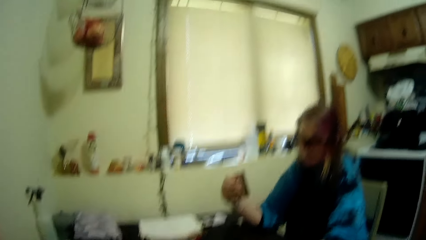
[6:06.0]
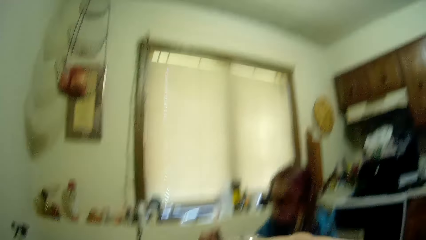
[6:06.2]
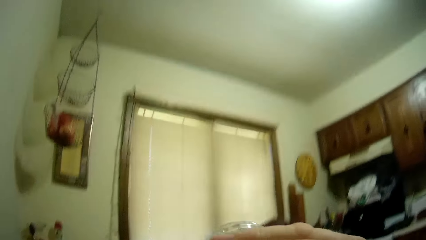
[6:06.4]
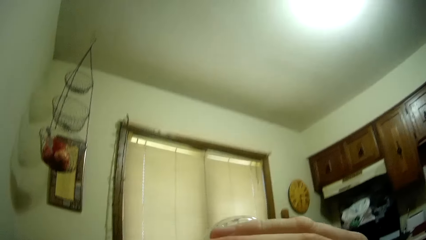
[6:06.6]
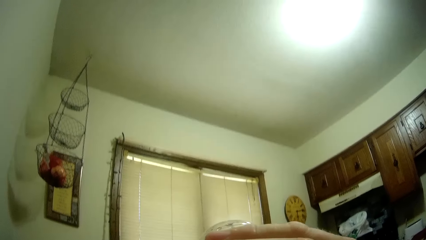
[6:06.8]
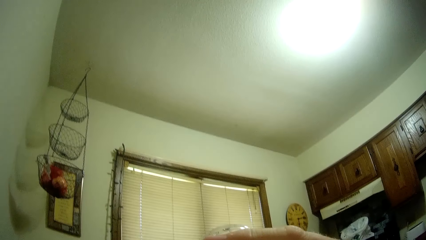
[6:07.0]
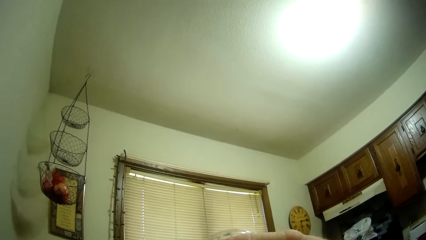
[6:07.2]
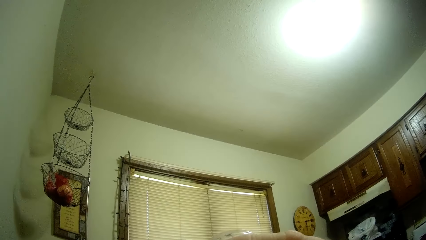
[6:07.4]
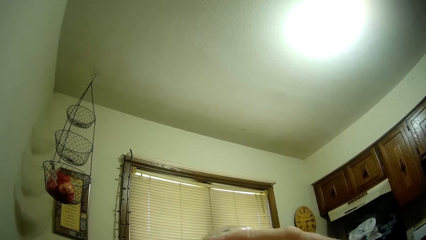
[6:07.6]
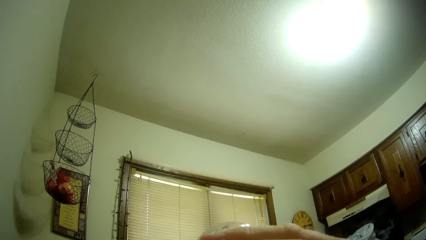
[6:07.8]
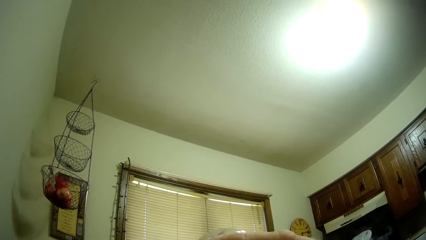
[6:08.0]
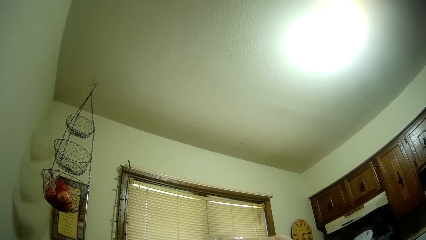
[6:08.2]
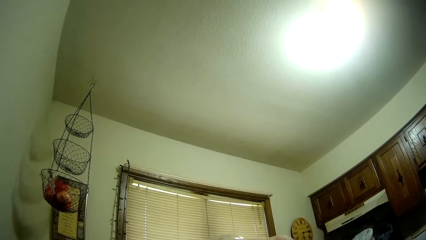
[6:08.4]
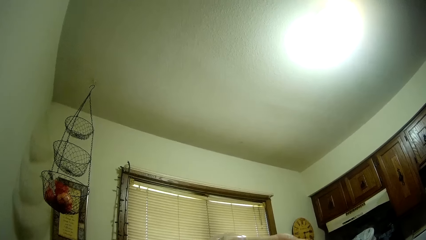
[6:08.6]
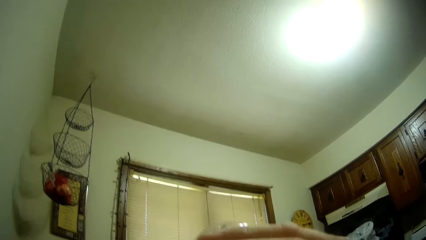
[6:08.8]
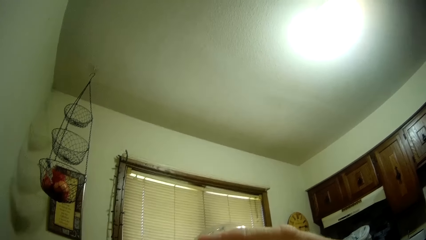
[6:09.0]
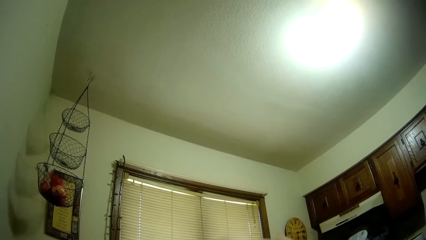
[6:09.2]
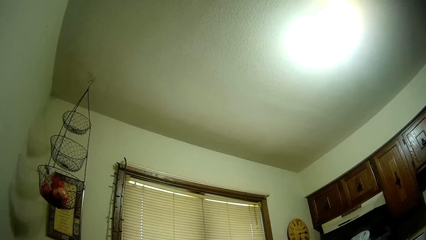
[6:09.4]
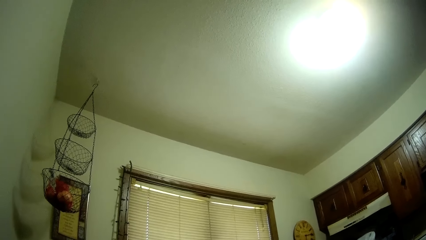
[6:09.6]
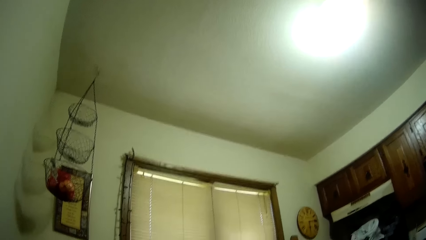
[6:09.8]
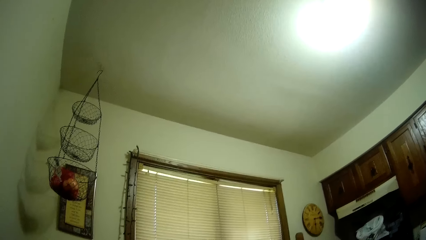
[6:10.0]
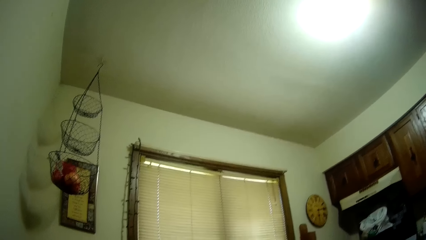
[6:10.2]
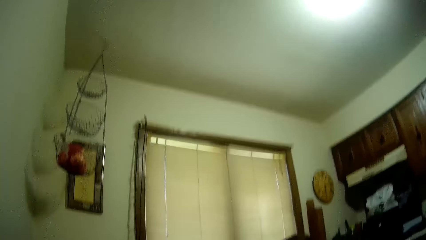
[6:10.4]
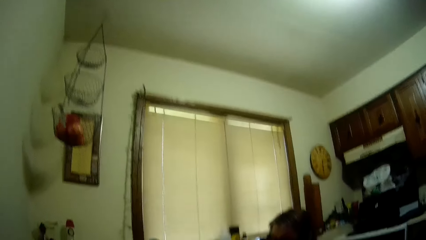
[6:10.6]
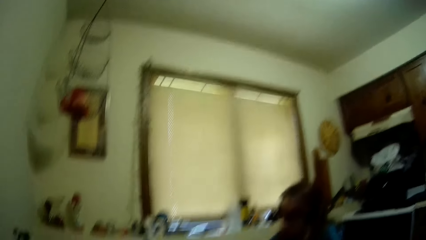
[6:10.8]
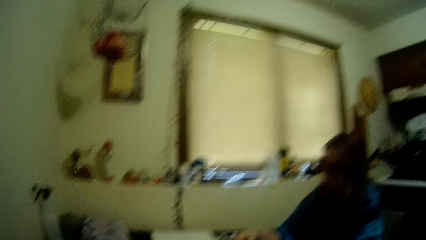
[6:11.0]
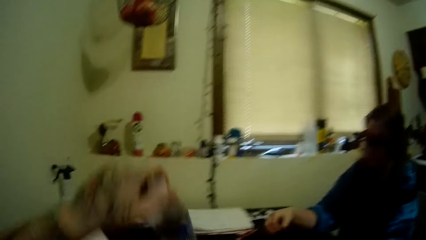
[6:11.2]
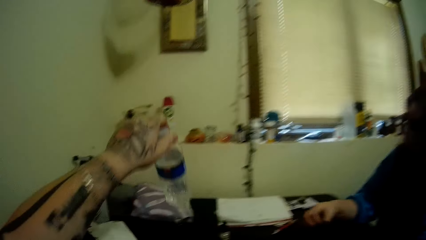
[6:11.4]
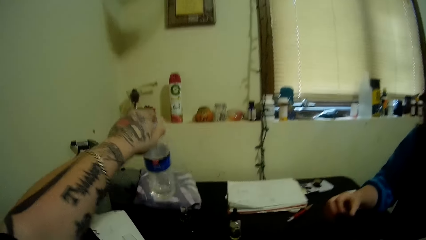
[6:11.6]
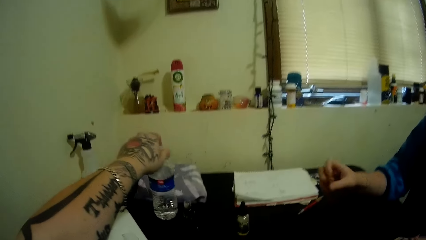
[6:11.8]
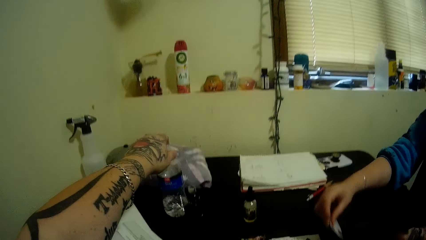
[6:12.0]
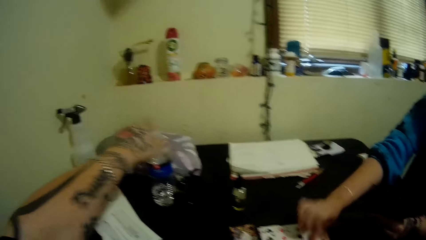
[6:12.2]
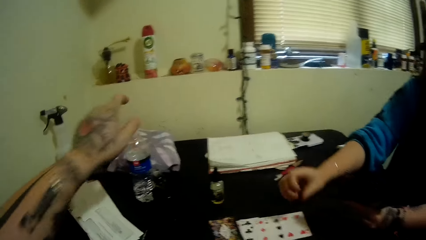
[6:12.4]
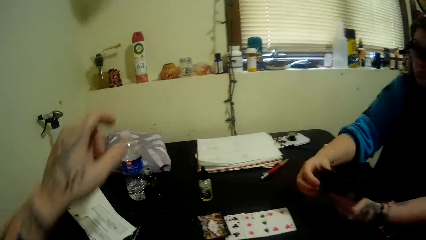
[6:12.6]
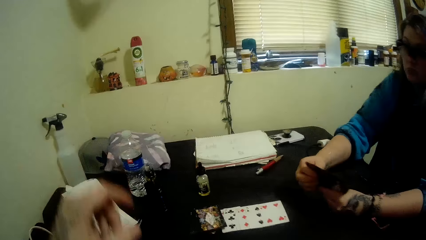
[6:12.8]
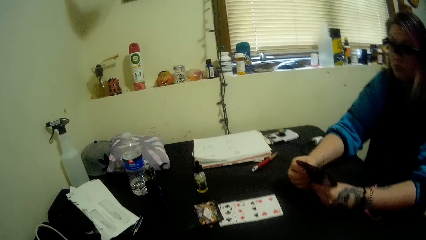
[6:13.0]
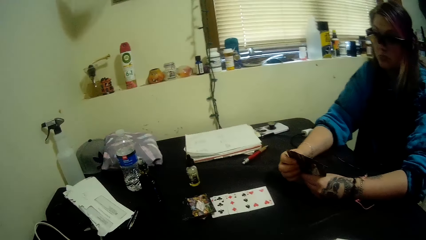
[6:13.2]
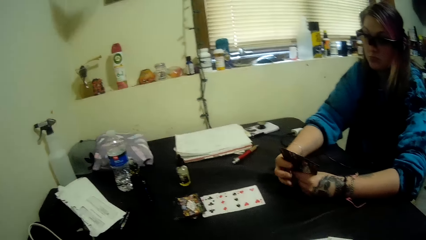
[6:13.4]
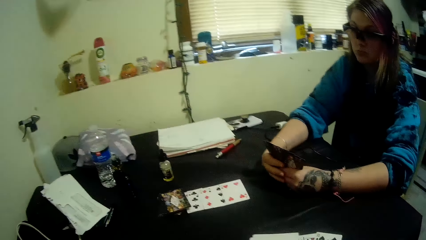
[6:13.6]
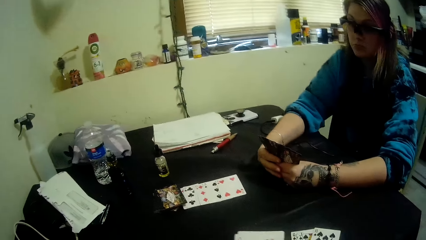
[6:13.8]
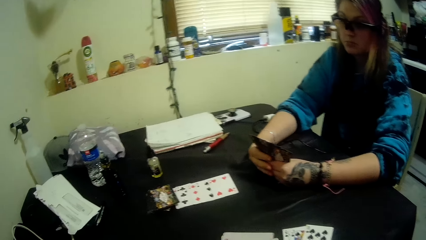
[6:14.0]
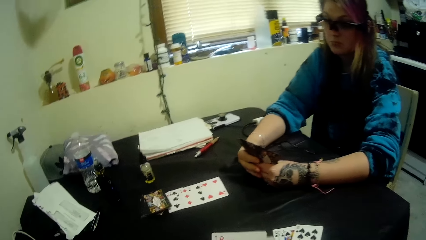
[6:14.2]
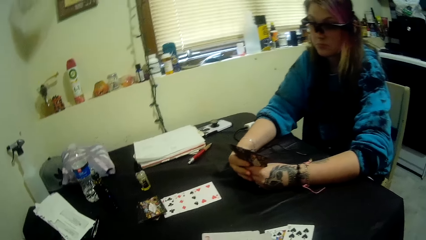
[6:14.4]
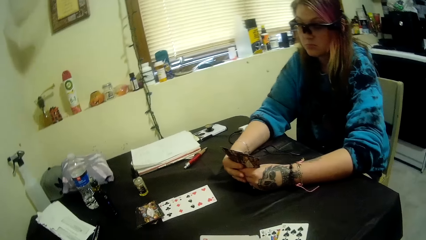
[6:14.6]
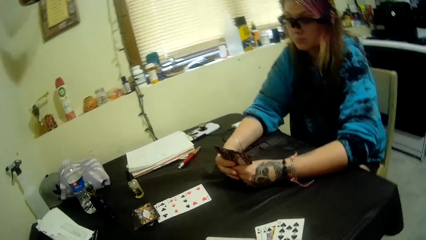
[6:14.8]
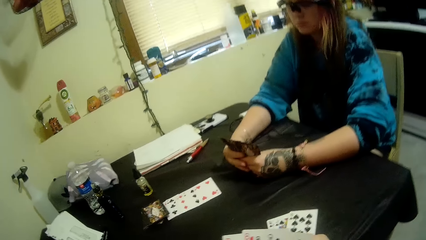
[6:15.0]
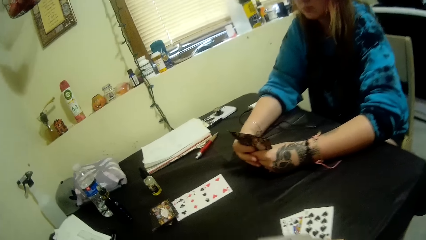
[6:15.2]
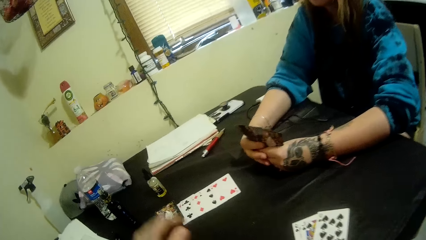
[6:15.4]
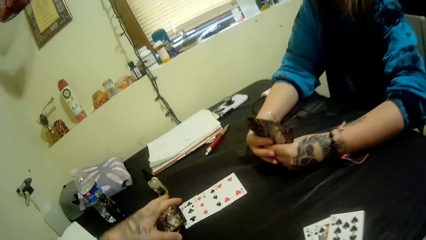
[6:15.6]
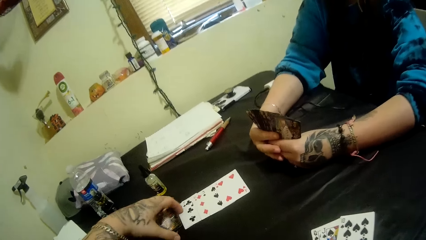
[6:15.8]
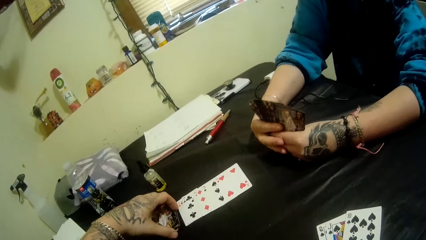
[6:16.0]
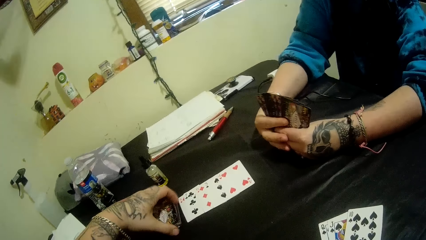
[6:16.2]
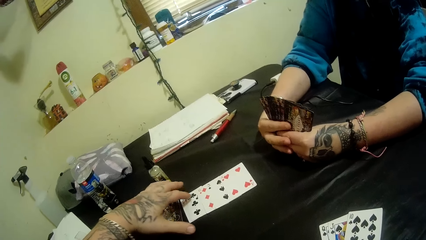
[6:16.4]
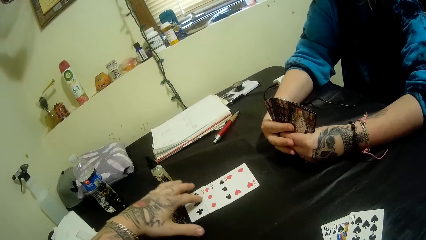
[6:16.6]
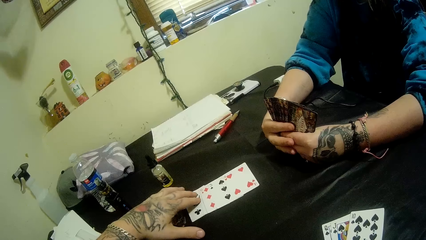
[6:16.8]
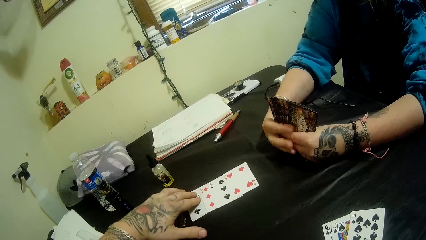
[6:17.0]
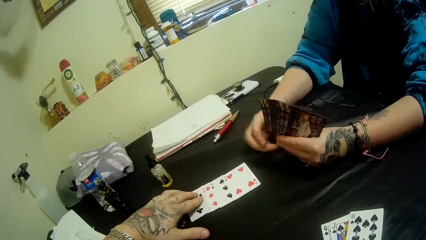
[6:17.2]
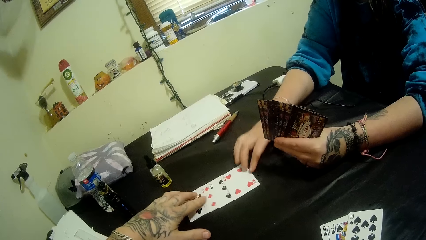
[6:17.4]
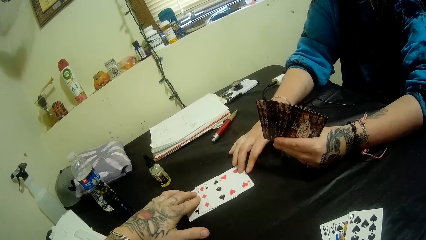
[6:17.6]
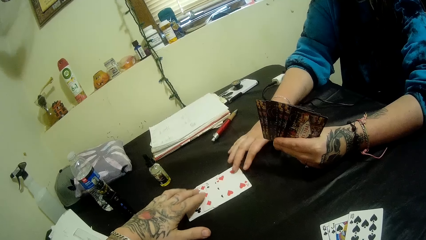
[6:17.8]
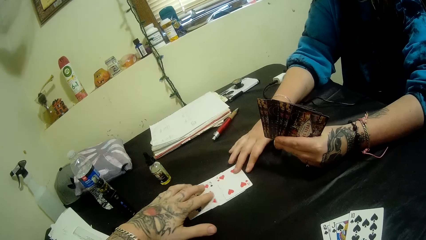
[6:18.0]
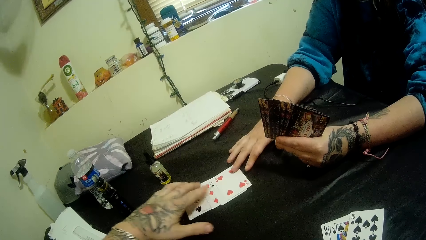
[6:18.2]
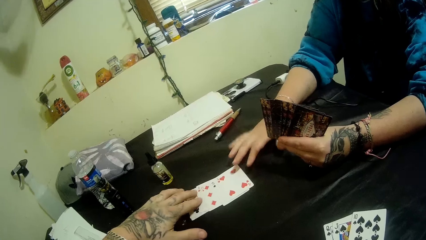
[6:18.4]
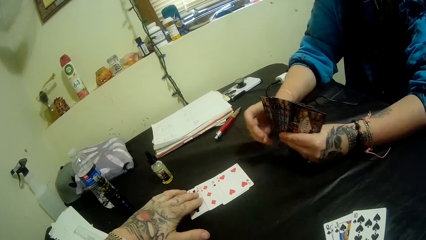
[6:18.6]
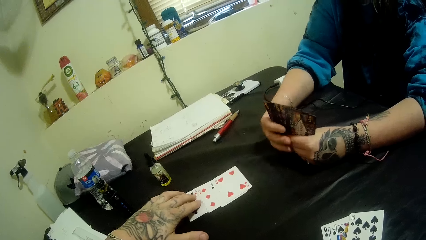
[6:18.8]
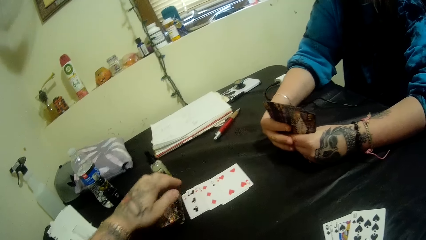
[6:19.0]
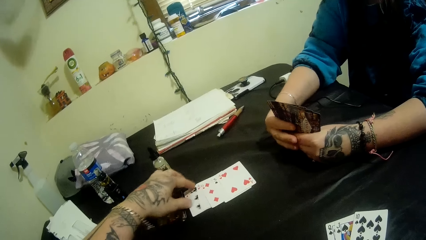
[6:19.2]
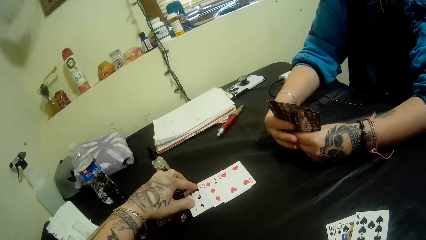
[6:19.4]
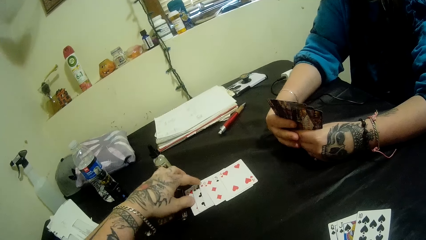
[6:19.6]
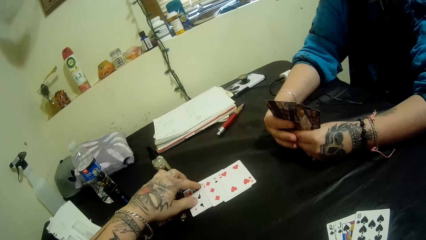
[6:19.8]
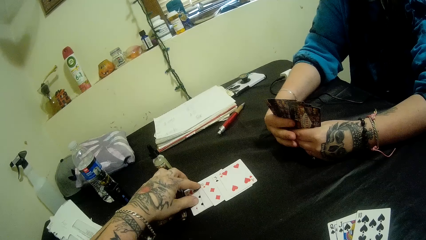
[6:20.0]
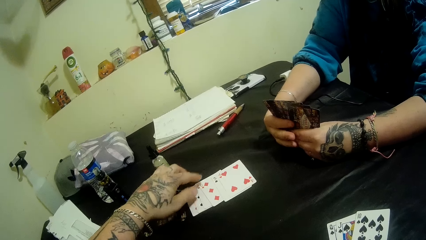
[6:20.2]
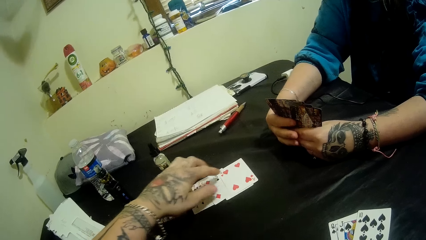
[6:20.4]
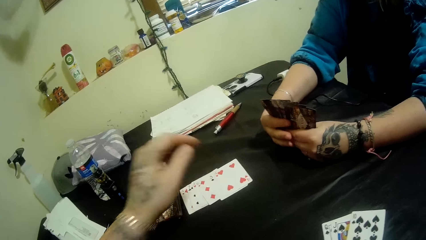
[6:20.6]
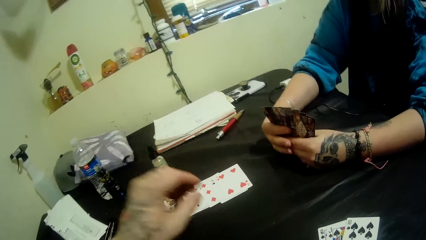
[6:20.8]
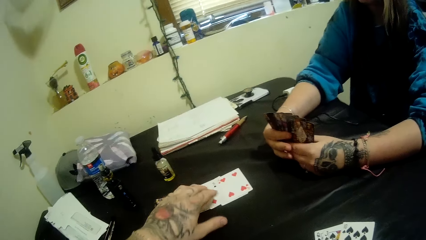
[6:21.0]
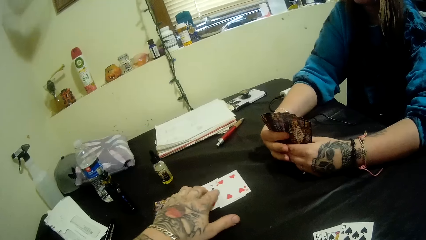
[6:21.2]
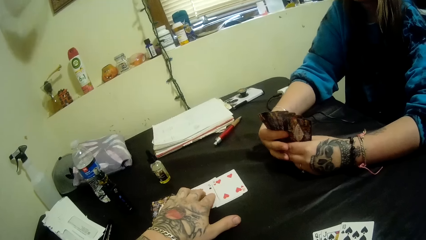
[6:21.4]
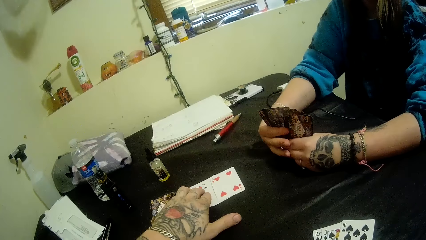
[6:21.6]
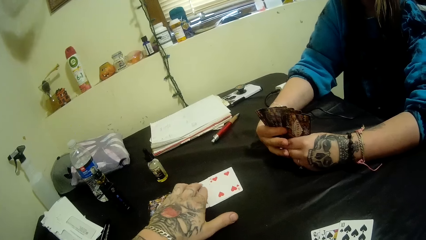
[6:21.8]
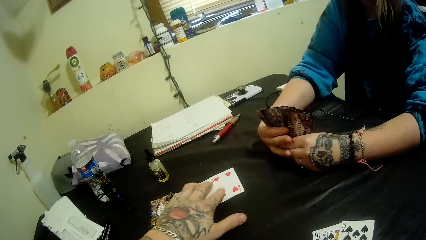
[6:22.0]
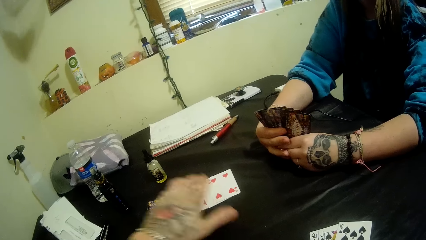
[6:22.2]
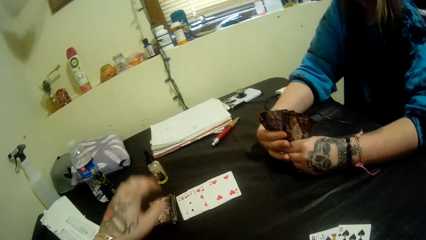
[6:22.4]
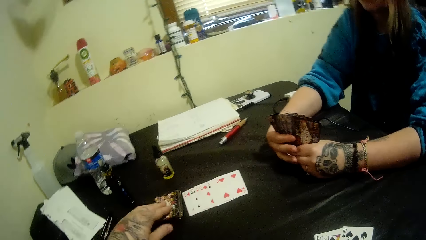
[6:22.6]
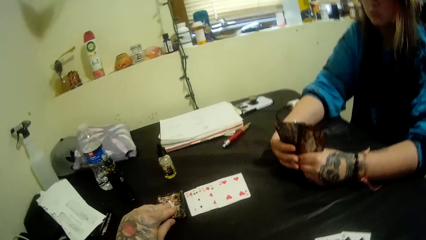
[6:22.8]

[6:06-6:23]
The camera wearer looks around the house. He returns the bottle of water to the table with his left hand. A girl places a card on the opened card with her right hand. The camera wearer checks the cards on the table with his left hand.
